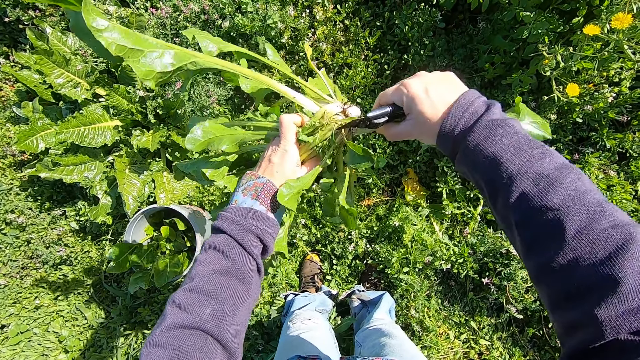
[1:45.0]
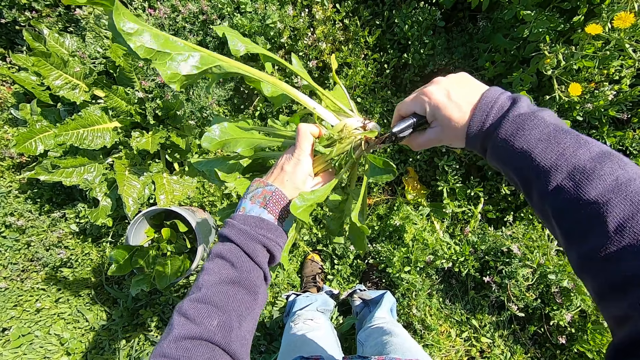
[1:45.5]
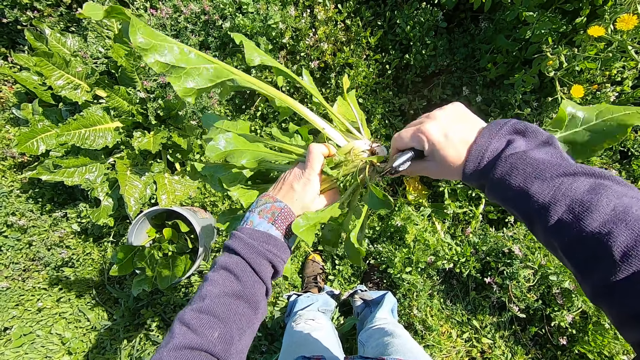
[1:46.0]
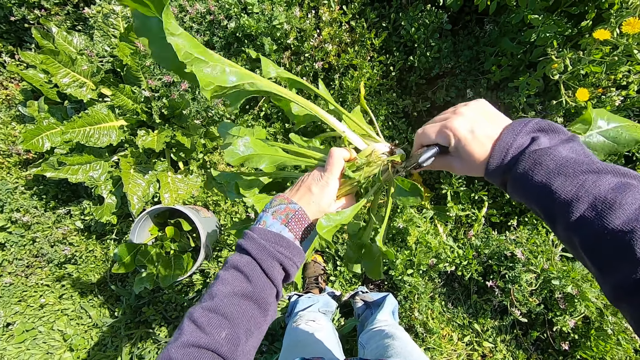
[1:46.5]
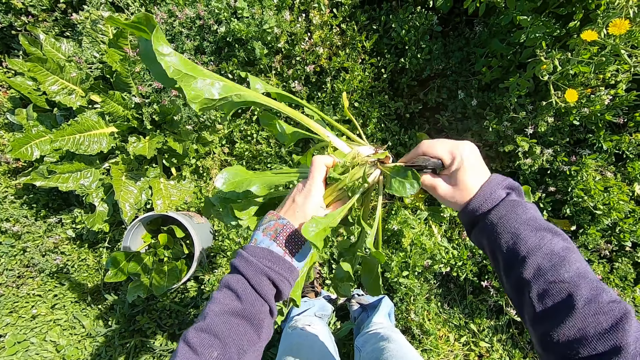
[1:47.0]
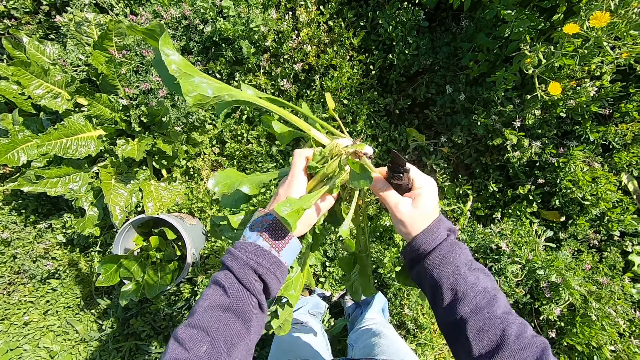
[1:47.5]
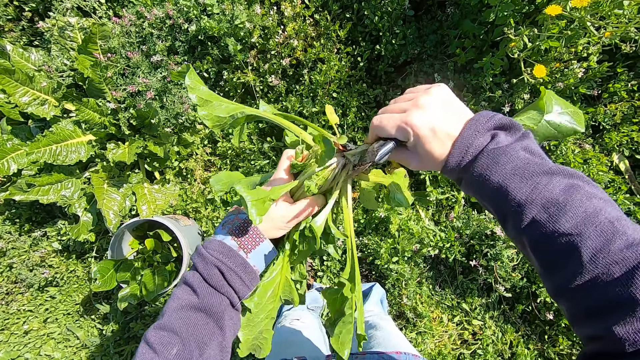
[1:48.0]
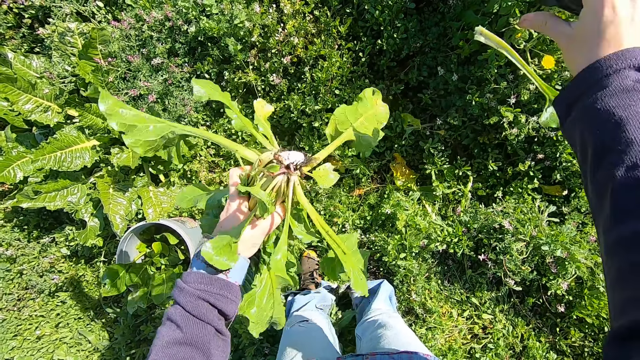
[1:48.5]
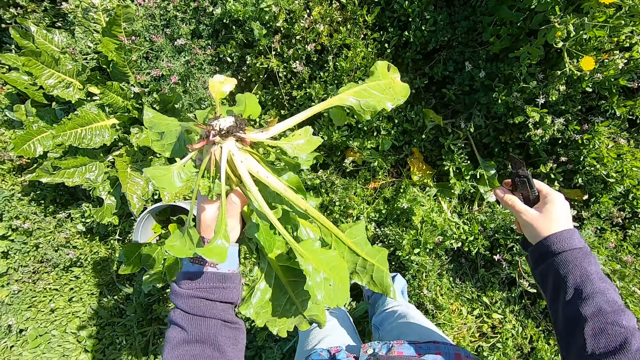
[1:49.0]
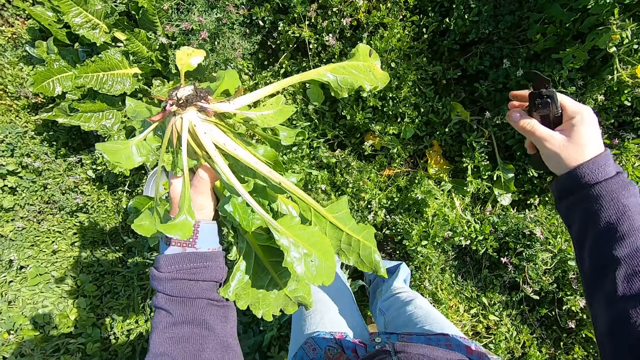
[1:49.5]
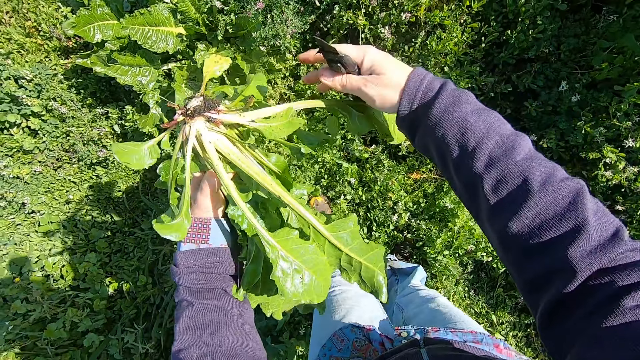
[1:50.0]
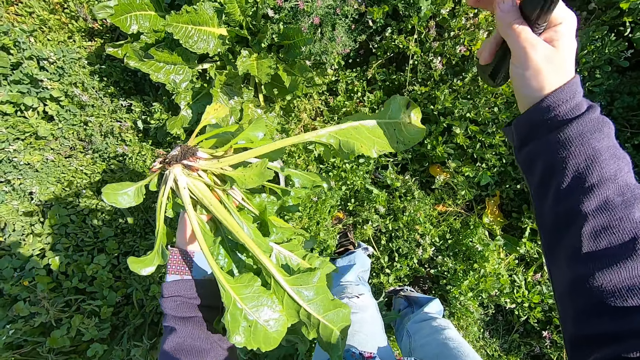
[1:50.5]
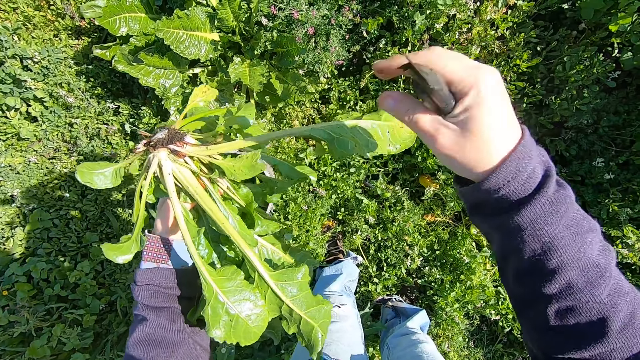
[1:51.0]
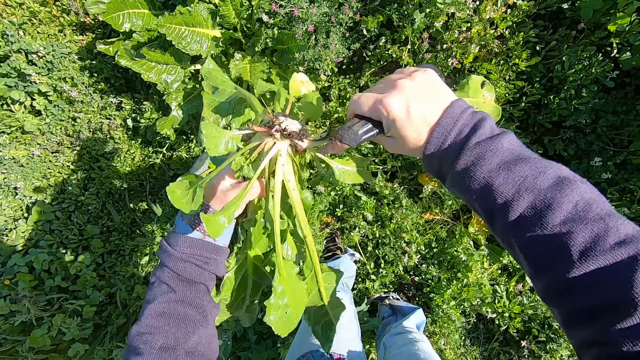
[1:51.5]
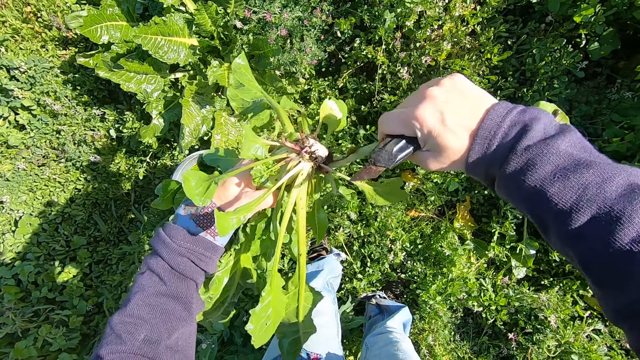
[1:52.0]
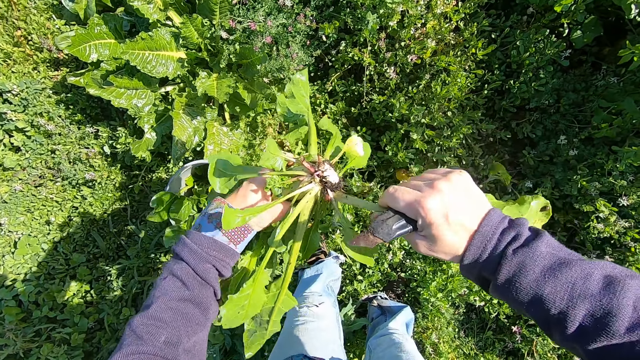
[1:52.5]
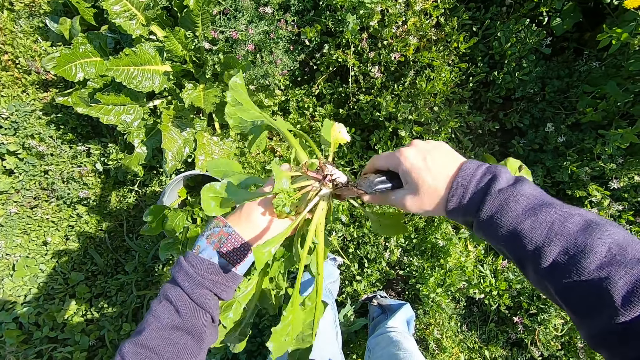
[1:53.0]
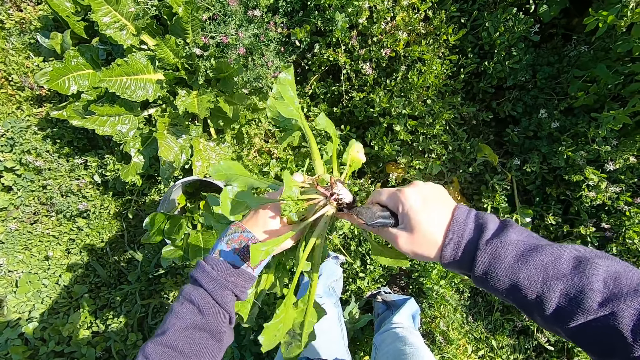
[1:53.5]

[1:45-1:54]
The camera wearer plucks a leaf from the cut plant. They throw the plucked leaf away. They pluck a leaf from the cut plant.

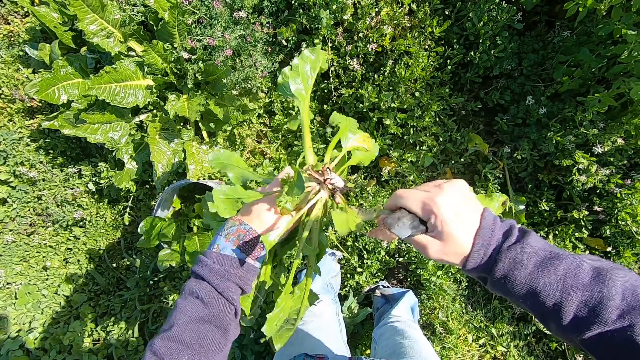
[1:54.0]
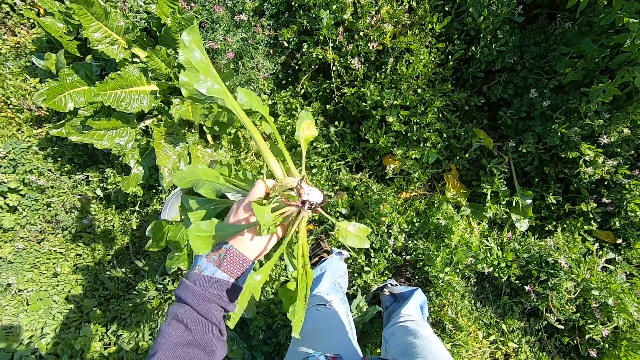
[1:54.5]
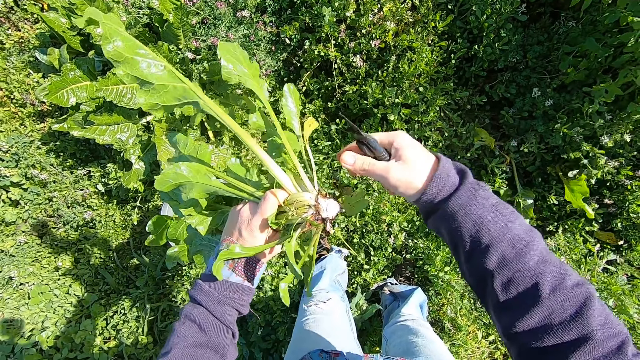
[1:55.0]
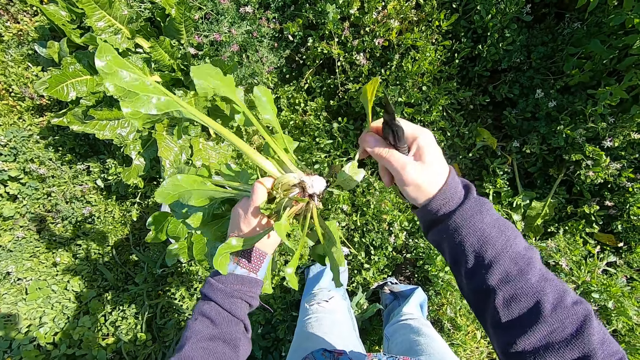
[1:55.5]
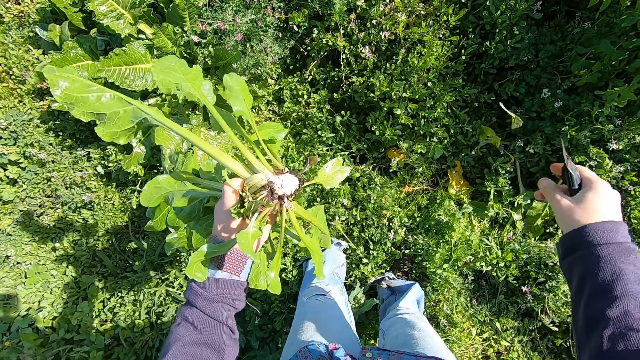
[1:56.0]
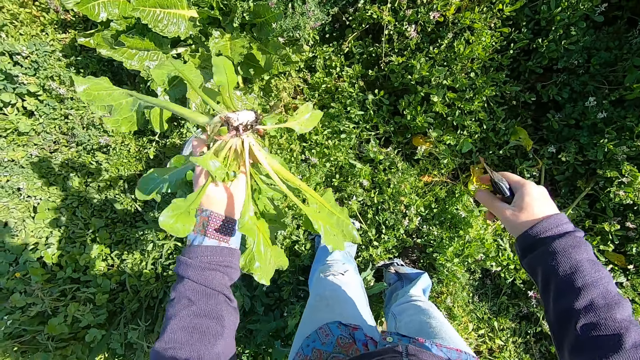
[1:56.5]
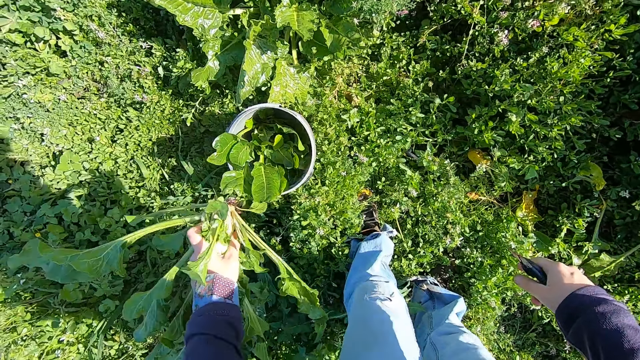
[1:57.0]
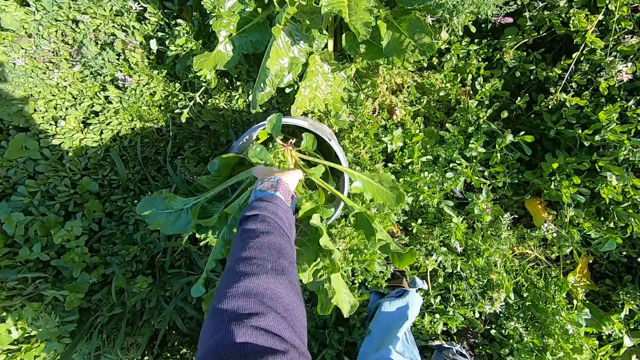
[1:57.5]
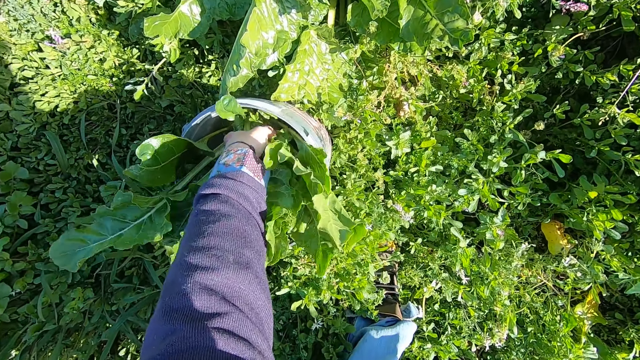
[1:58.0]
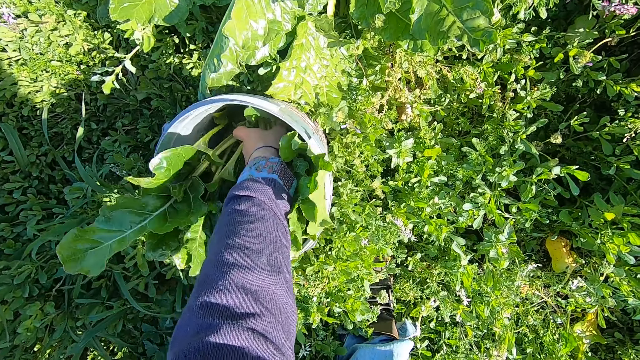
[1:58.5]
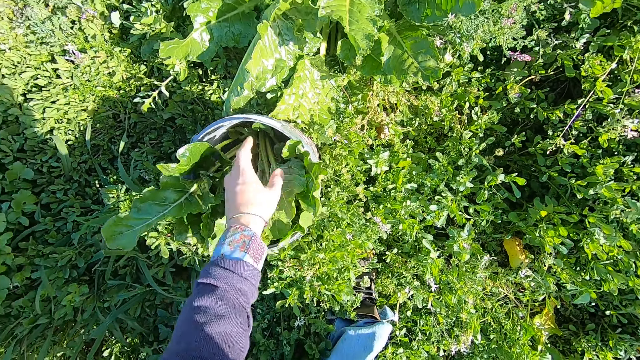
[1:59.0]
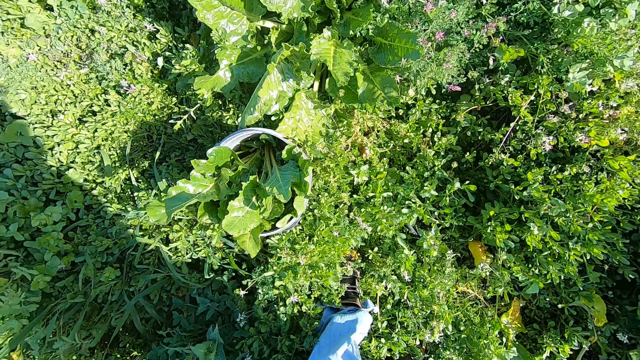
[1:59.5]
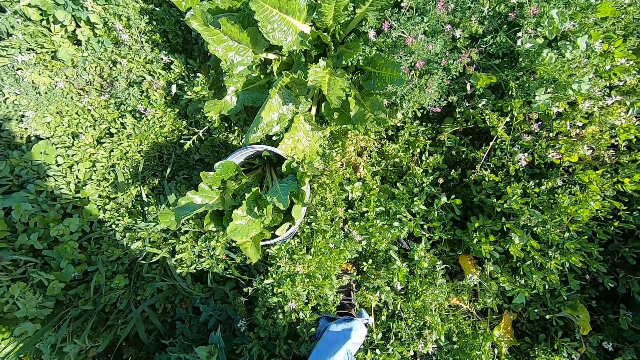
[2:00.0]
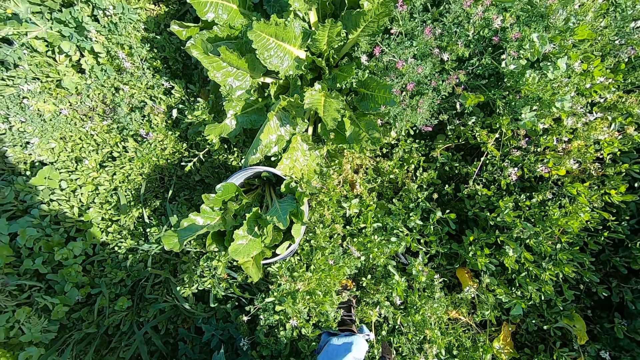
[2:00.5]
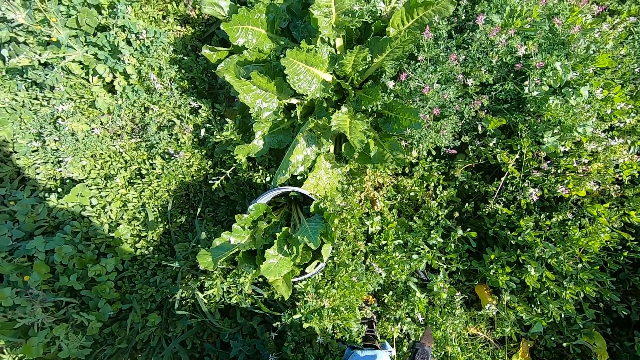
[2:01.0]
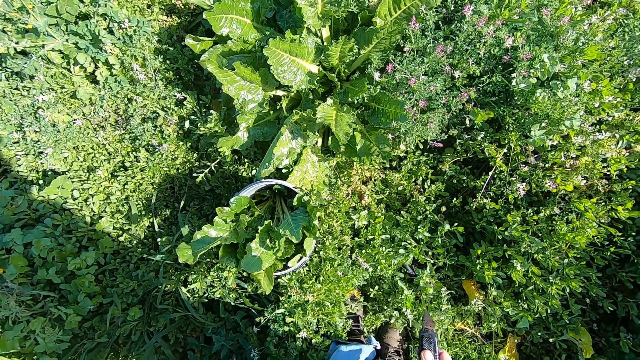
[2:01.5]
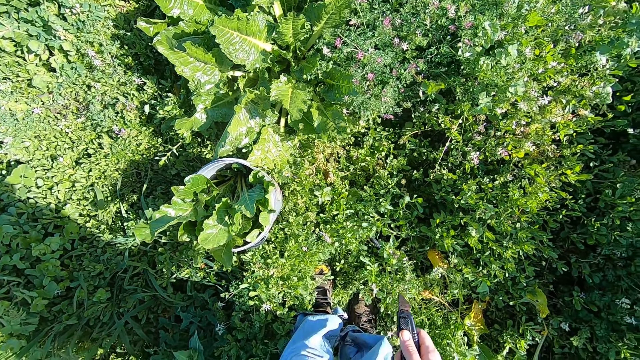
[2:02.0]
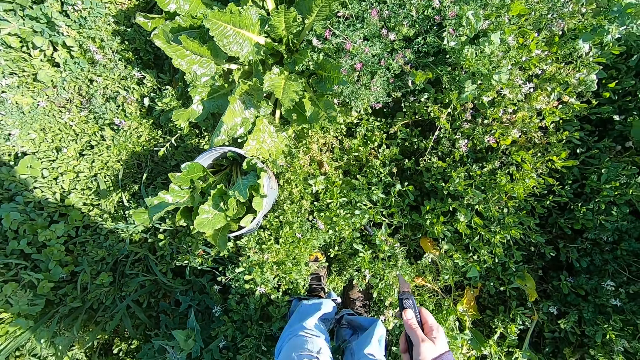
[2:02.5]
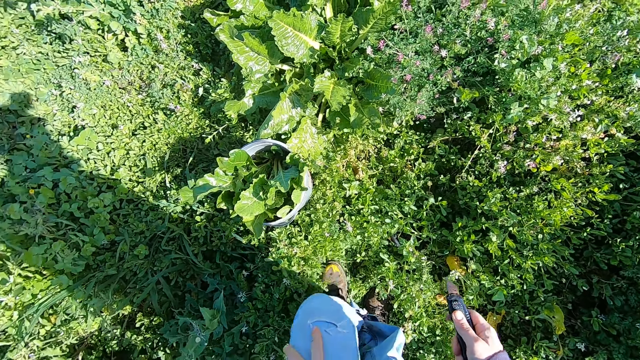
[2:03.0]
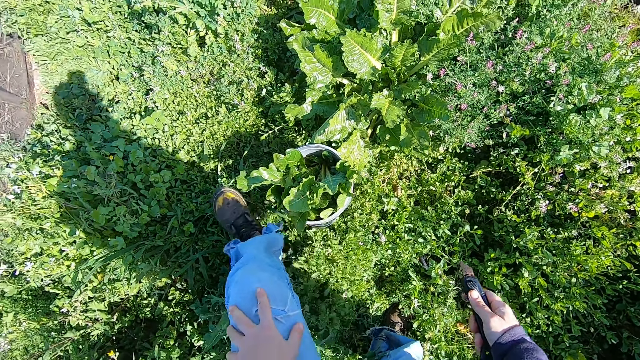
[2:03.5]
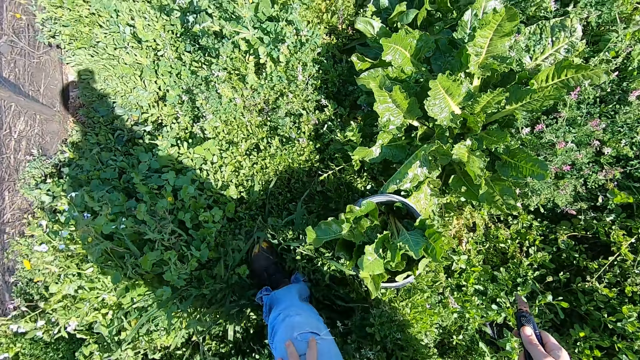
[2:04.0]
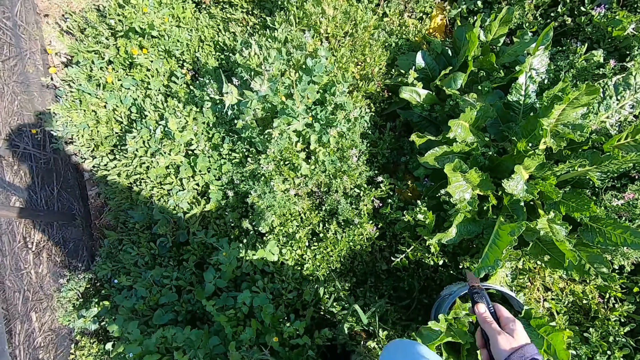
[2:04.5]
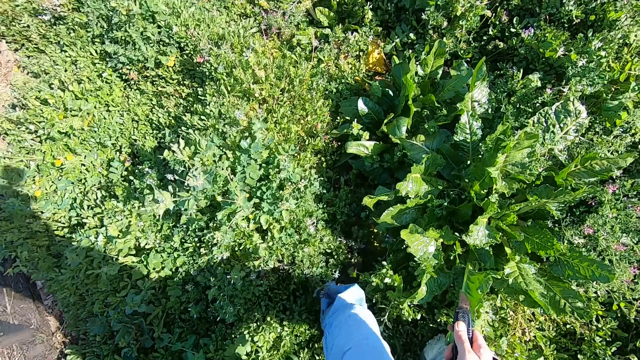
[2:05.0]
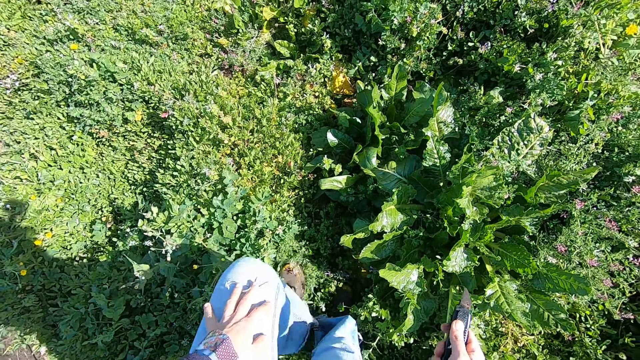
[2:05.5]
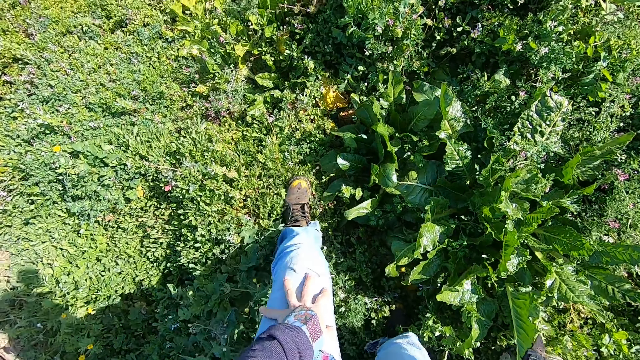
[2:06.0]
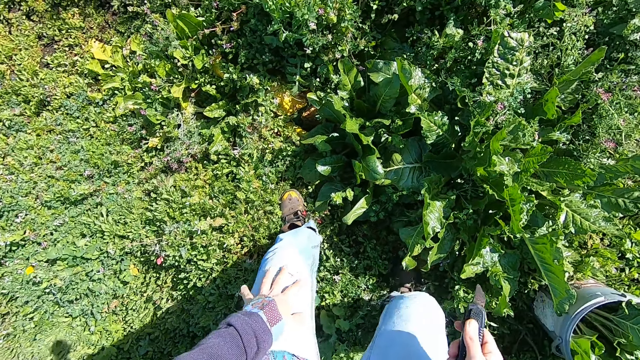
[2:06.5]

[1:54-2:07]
The camera wearer throws the plucked leaf away. He plucks a leaf from the cut plant and throws the plucked leaf away. He puts the cut plant in the same bucket with his left hand. He stands. He walks down to another side of the farm. He touches his jean trousers with his left hand. He walks towards another spinach plant.
